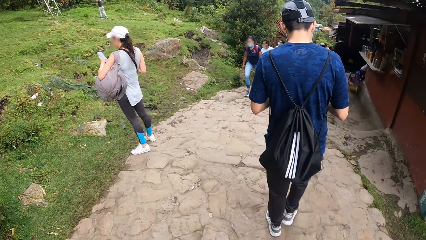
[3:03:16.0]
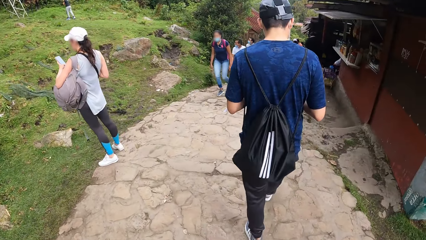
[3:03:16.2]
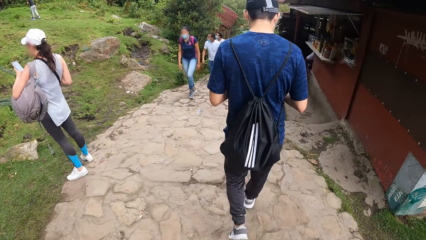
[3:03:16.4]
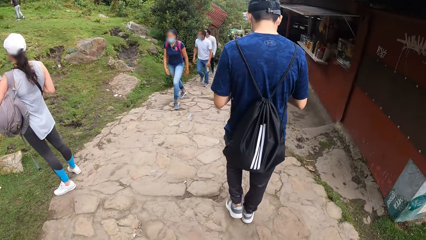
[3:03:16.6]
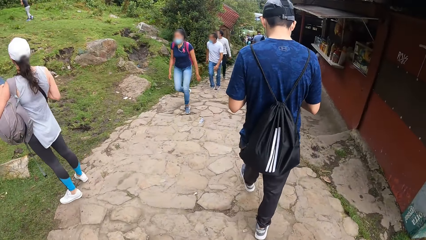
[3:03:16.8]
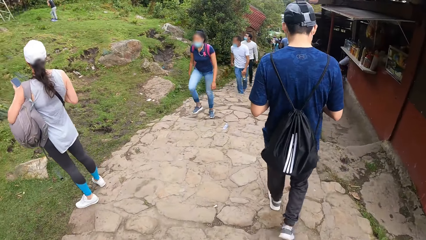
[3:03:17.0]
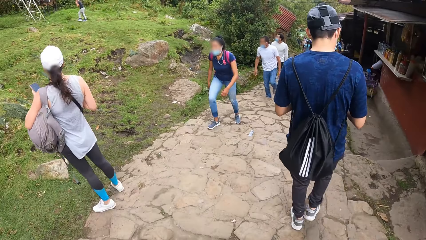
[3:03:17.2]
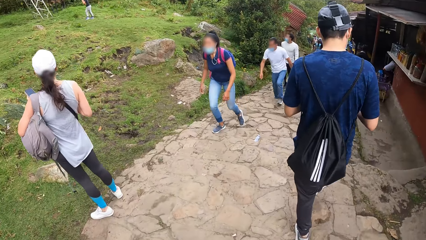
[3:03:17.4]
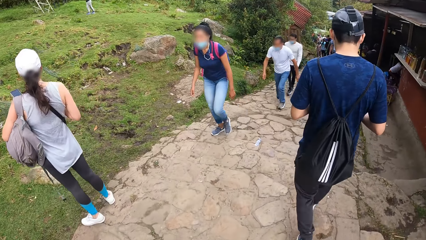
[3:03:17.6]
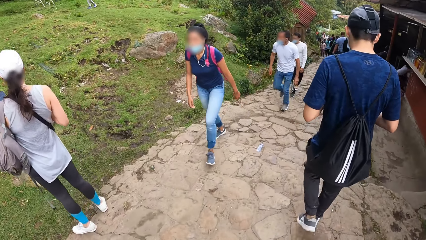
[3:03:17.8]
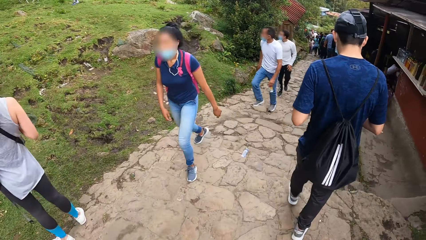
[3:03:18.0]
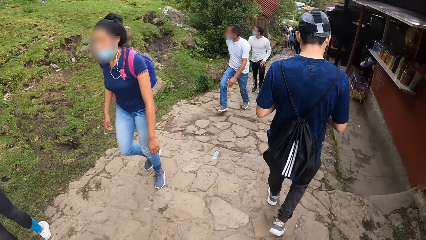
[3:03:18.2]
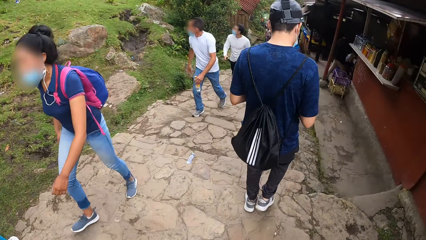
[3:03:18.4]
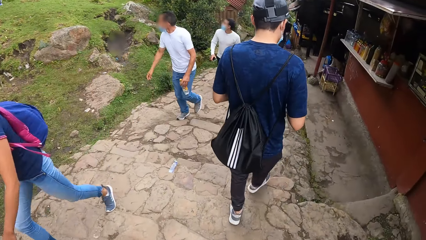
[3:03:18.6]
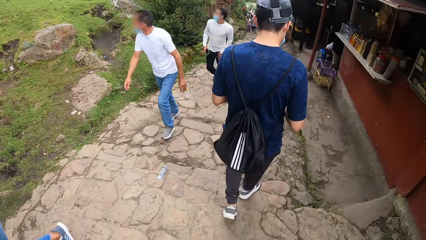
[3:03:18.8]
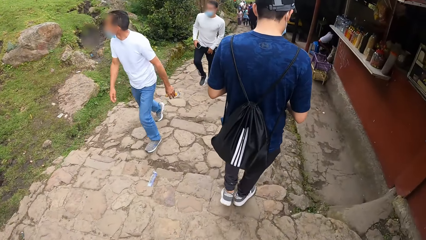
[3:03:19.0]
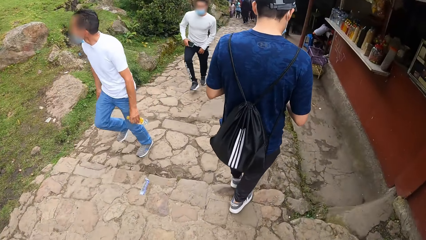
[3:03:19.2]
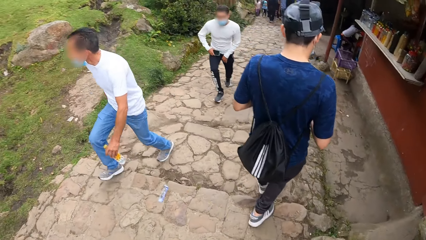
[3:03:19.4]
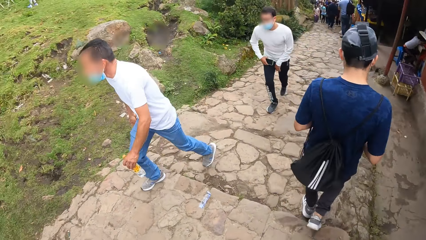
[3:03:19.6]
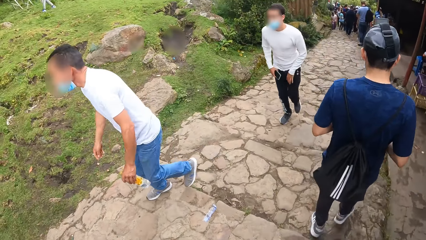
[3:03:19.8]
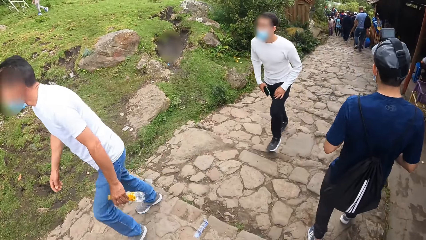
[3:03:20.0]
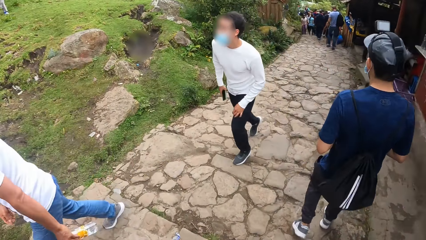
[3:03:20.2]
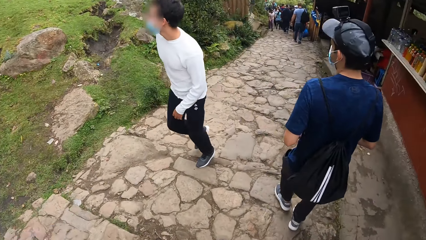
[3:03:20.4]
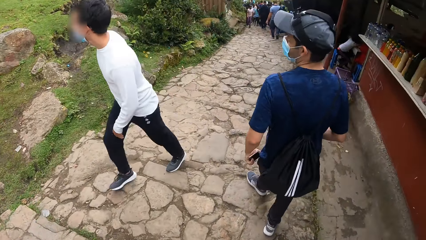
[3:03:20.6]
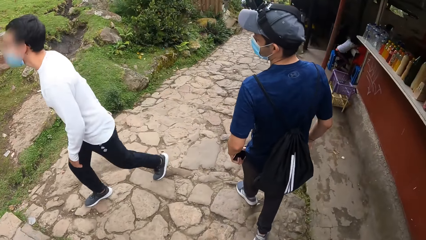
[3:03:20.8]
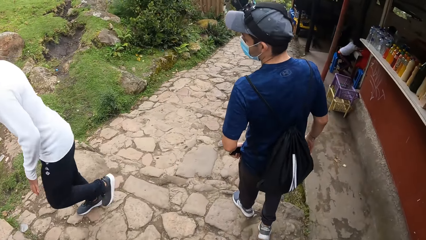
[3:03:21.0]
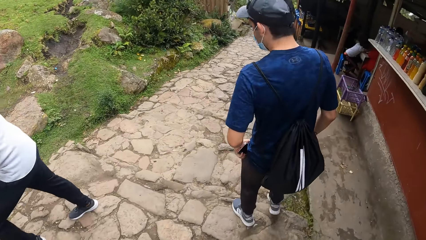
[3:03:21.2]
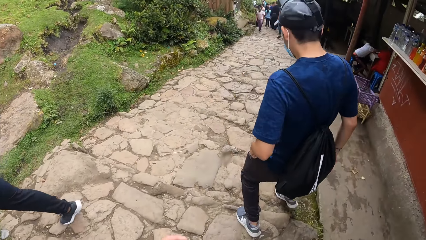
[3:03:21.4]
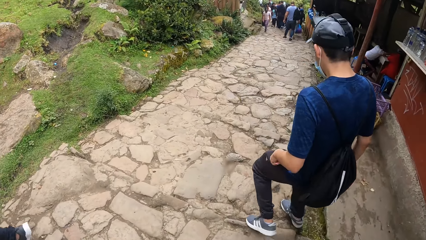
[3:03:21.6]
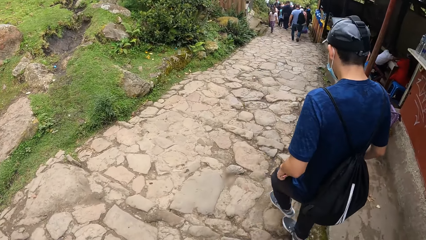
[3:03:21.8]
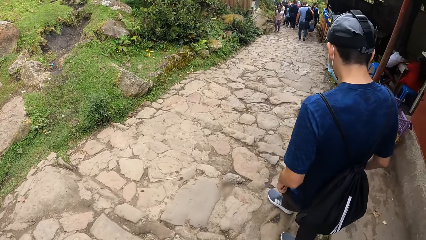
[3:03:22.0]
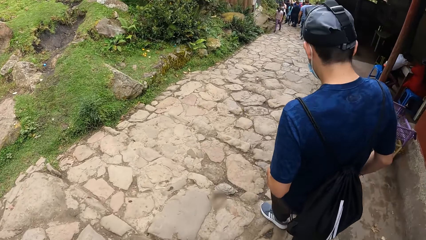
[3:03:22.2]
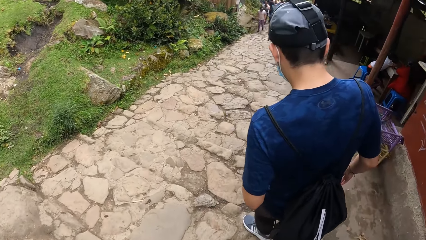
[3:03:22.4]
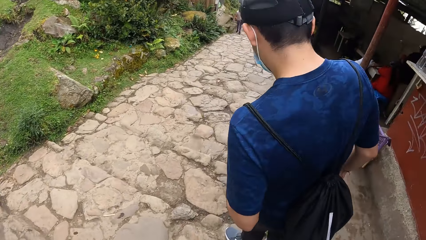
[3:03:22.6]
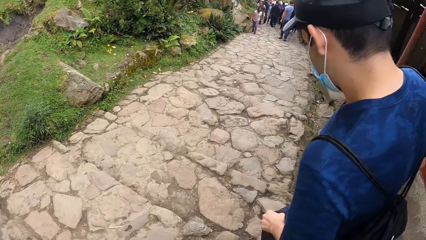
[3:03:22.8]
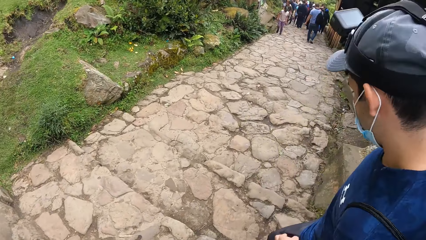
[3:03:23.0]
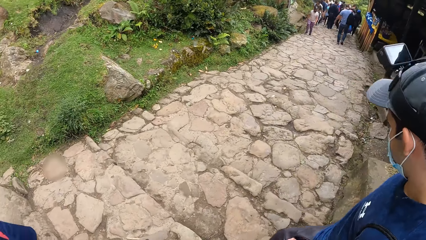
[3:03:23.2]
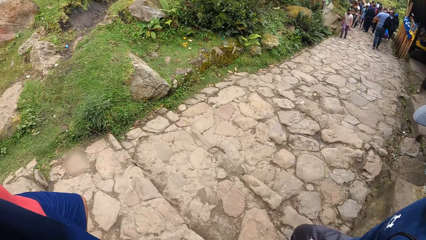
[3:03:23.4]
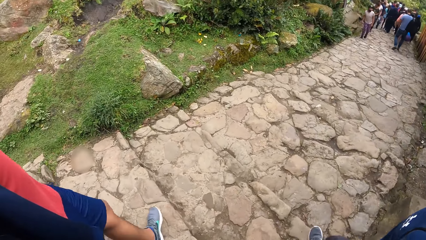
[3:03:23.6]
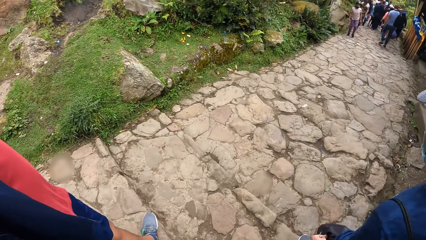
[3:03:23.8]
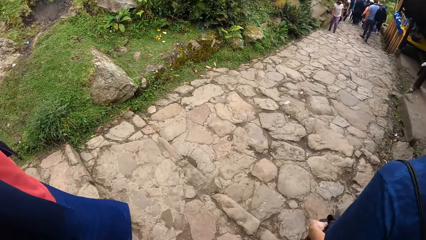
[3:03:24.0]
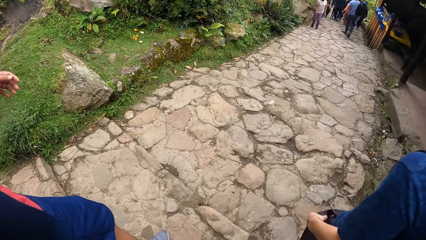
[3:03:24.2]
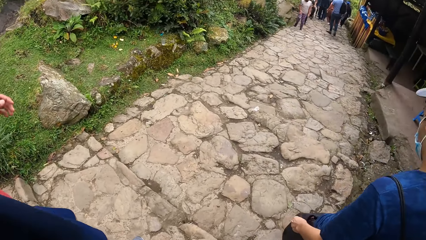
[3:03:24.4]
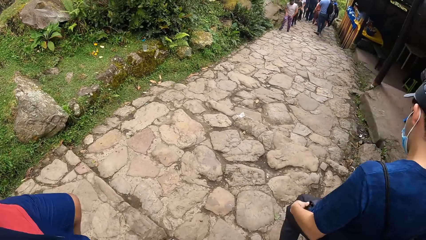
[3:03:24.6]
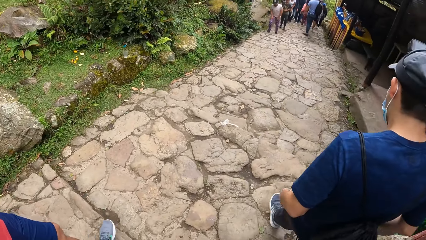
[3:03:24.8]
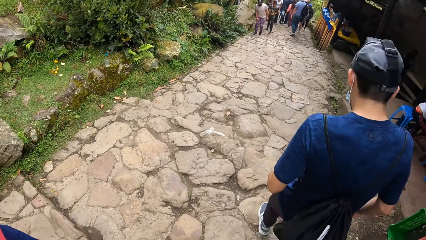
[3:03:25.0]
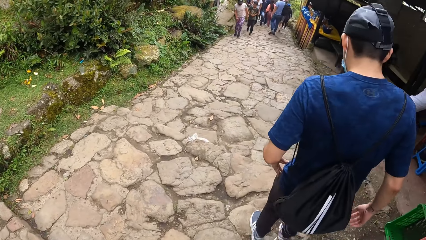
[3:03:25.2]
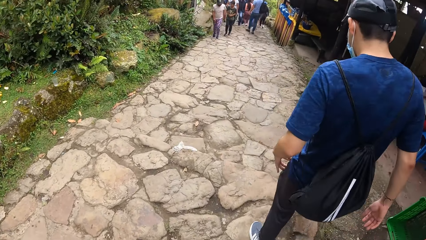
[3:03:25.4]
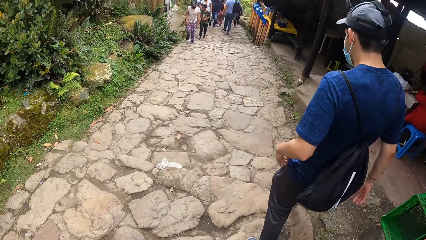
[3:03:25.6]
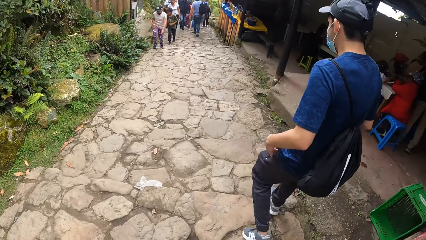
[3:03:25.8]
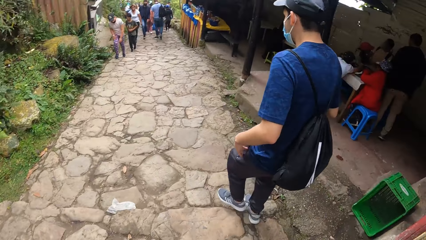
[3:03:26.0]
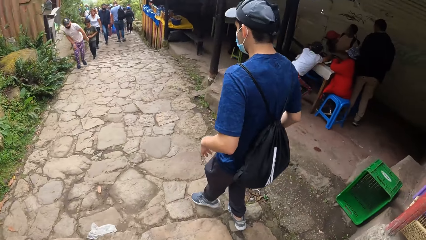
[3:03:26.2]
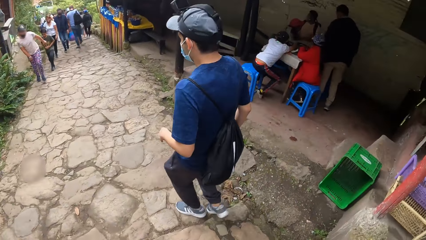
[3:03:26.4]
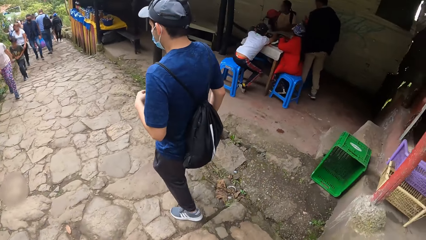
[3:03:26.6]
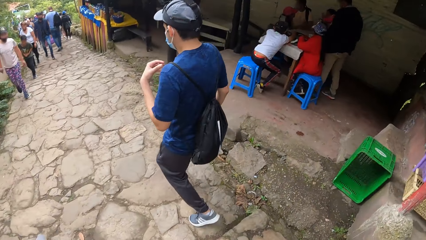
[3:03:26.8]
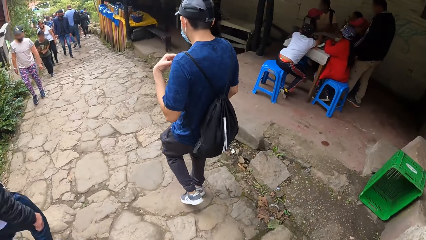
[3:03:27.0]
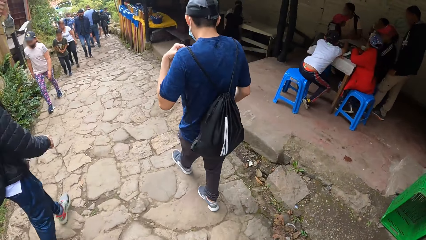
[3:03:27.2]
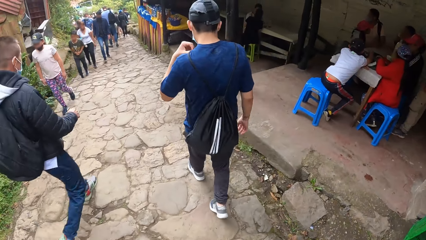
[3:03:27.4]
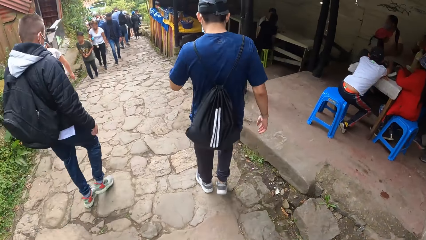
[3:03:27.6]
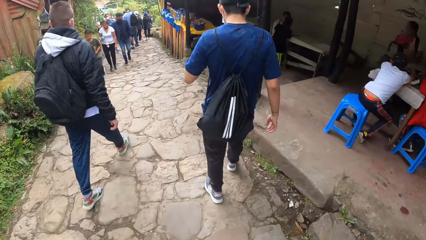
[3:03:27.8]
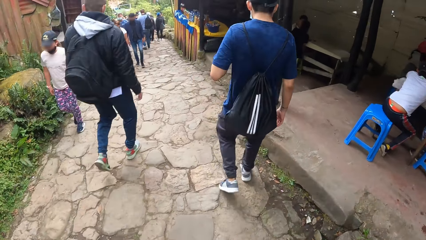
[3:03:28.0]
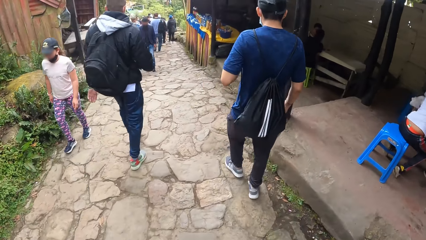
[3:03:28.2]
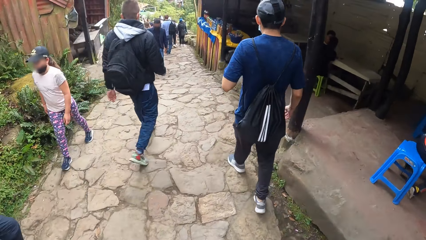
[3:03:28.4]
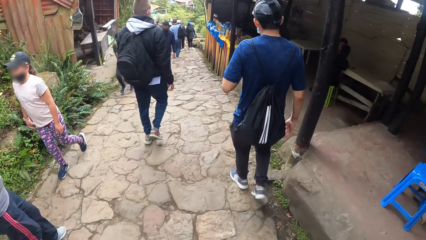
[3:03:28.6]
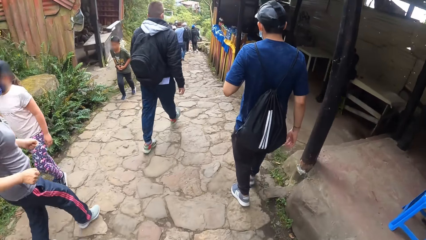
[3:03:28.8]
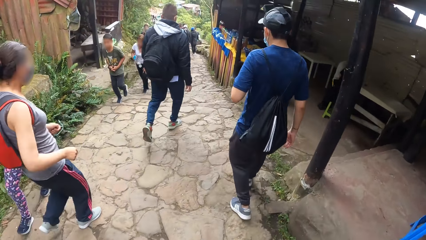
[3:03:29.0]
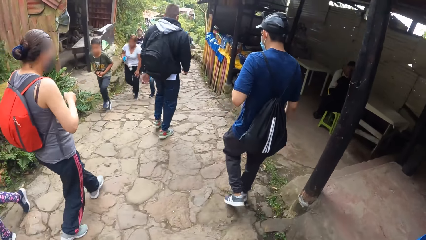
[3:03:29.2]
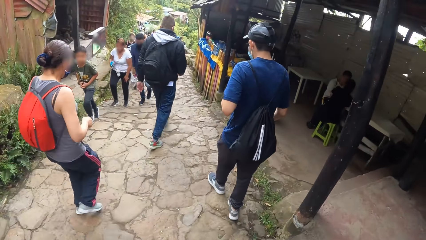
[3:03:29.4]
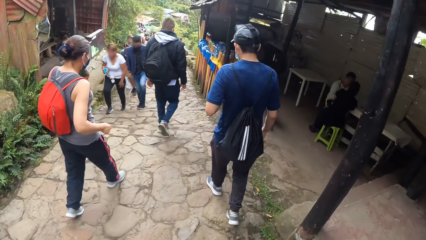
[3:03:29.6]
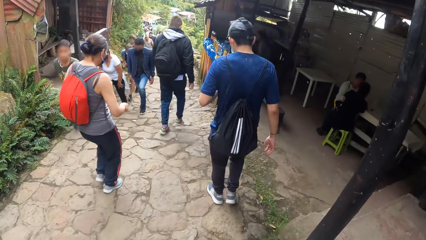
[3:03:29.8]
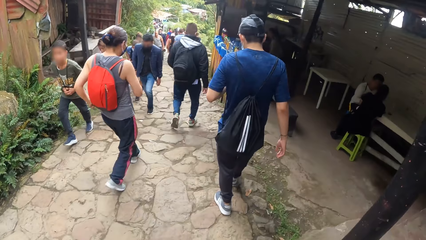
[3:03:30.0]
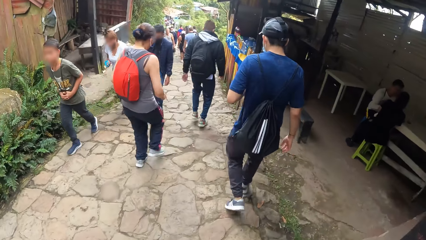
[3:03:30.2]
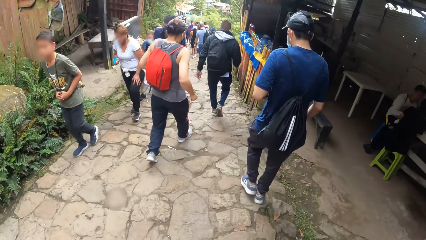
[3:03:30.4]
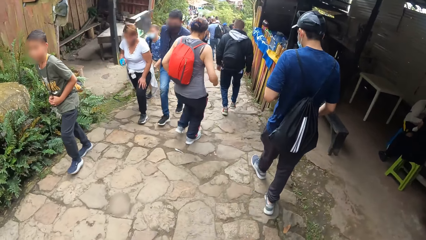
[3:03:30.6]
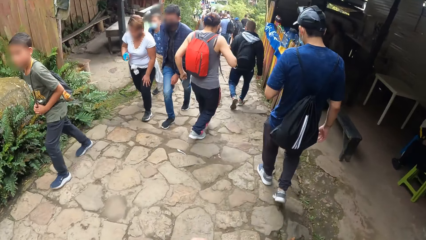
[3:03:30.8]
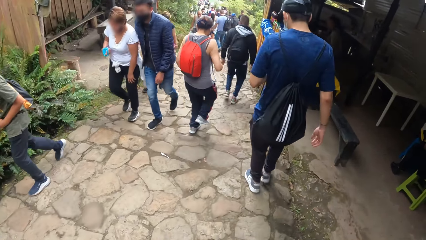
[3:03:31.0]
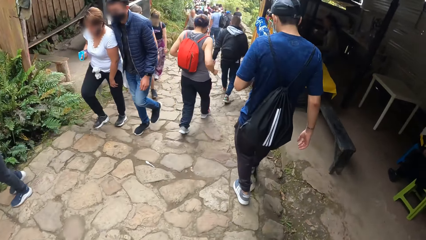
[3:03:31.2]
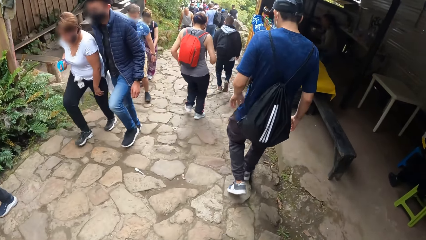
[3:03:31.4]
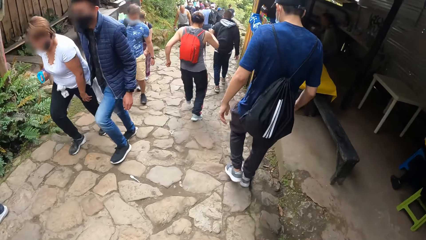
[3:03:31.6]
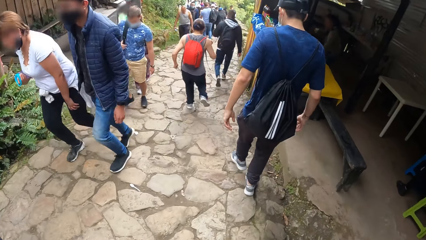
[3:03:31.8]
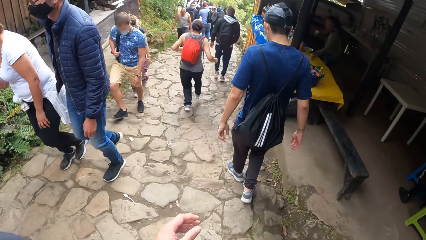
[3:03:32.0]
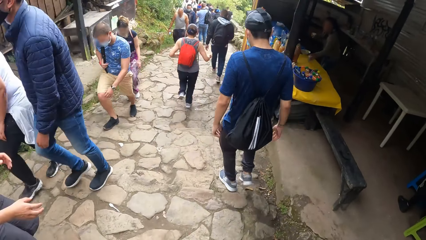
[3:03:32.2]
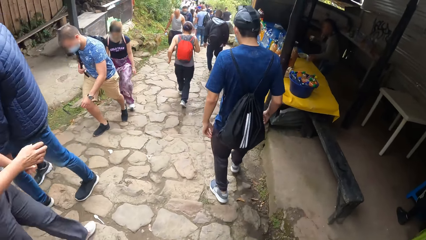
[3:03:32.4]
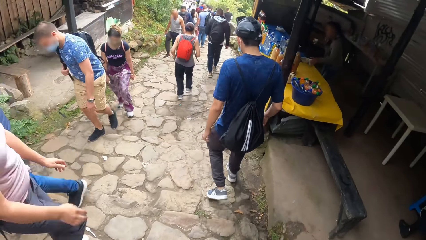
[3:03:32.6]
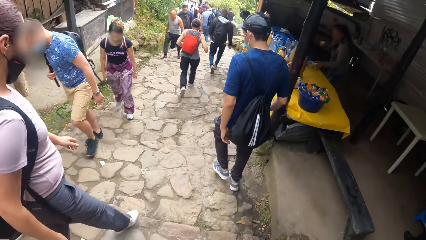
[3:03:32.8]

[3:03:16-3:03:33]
The camera wearer looks ahead. They look around. They climb down the stairs. The man puts the phone in his pocket with his left hand. The camera wearer looks ahead. The man adjusts his bag's sling with his left hand. The camera wearer looks around. They walk around. They look ahead.
